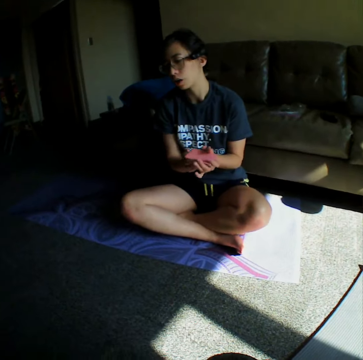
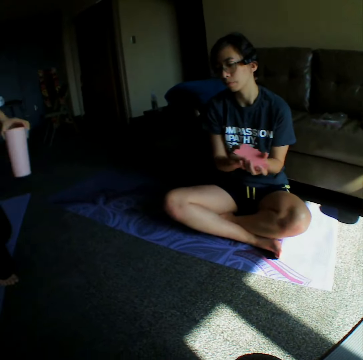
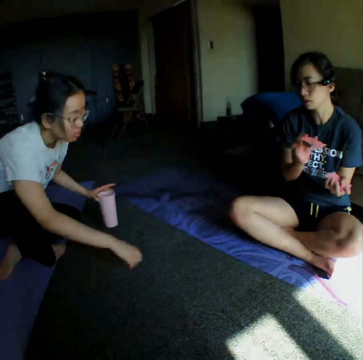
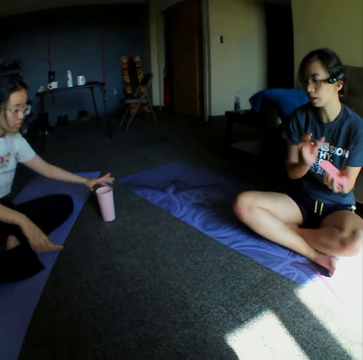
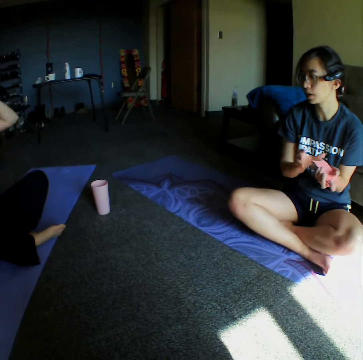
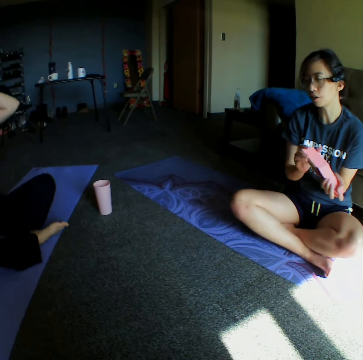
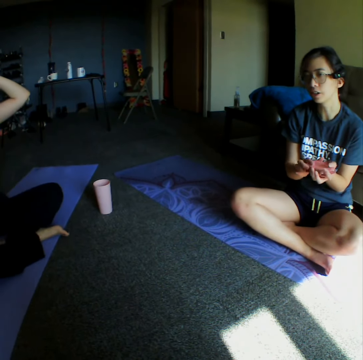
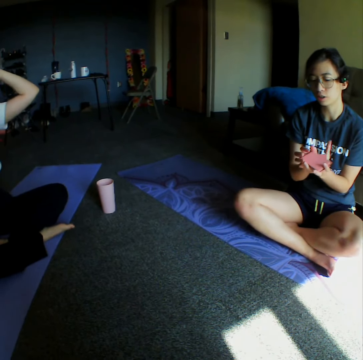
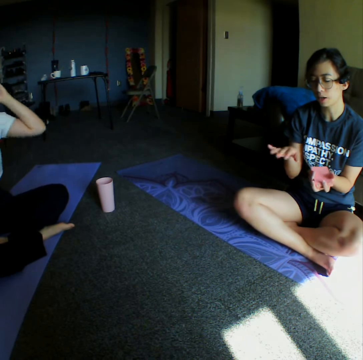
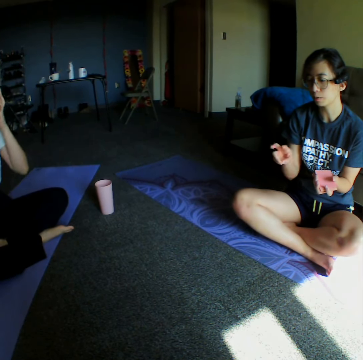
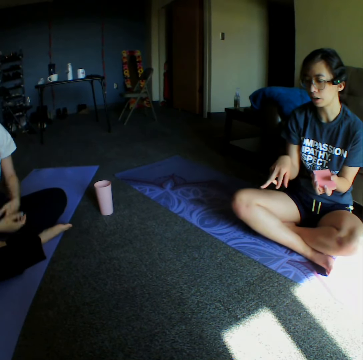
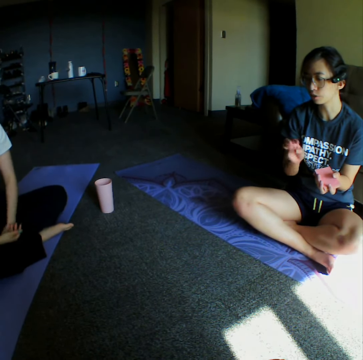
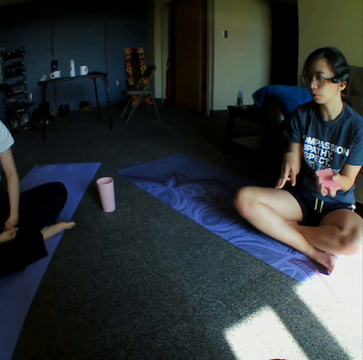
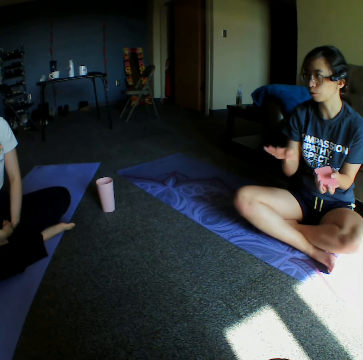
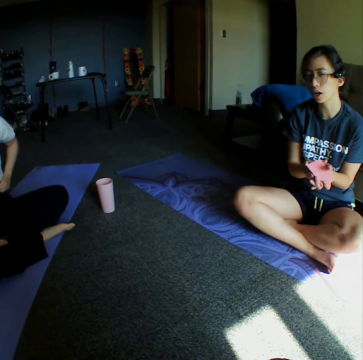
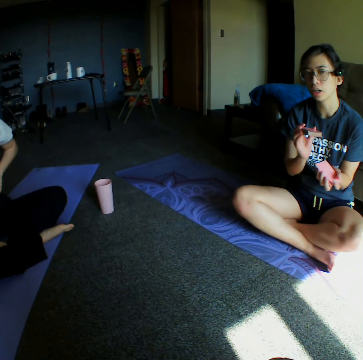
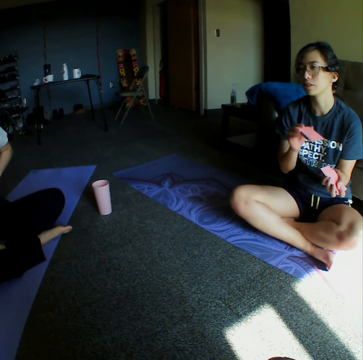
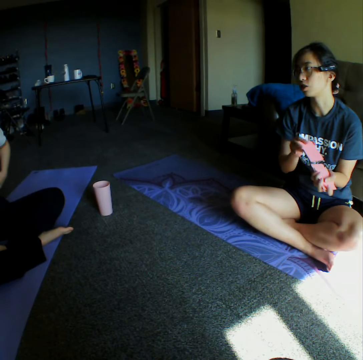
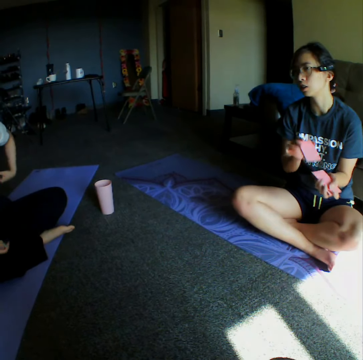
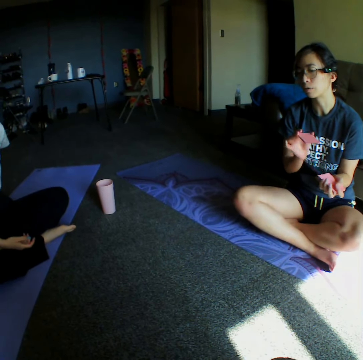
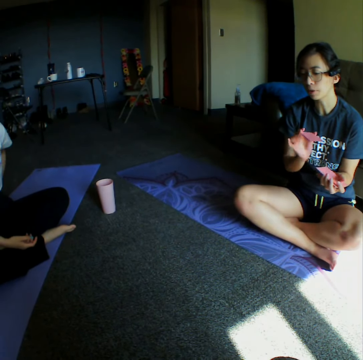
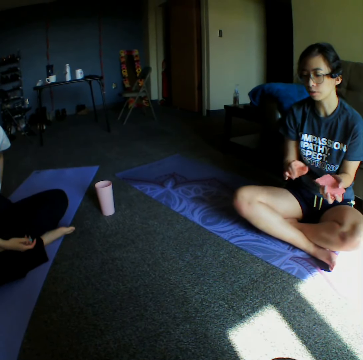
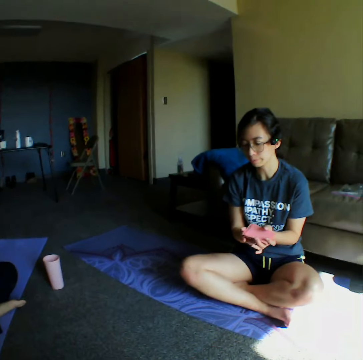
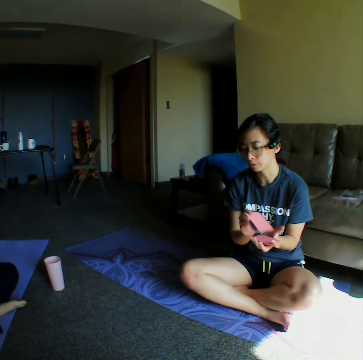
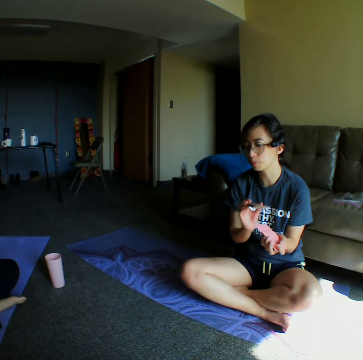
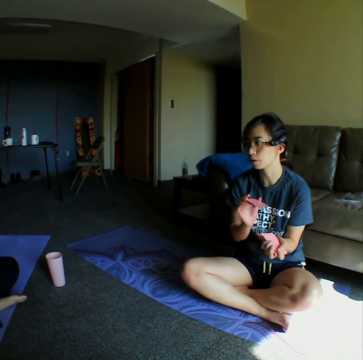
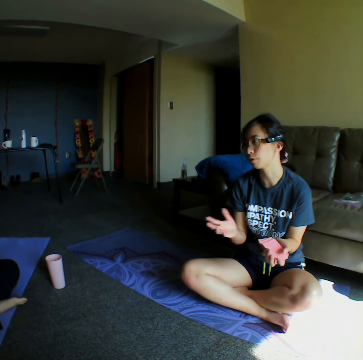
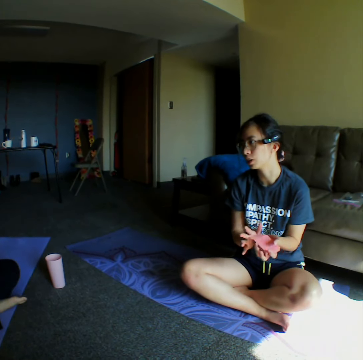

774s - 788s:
A woman rearranges the cards on her hands. Another woman sits on a yoga mat and places a tumbler on the floor. The first woman shuffles cards. The first woman demonstrates something to the other woman. The first woman rearranges the cards on her hands.

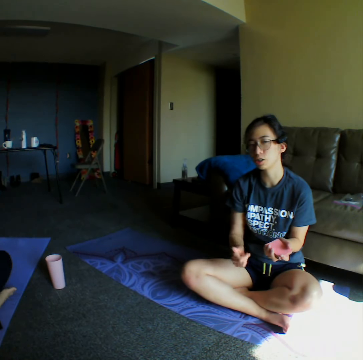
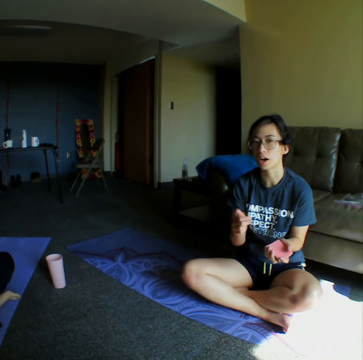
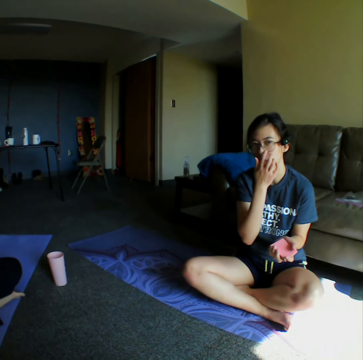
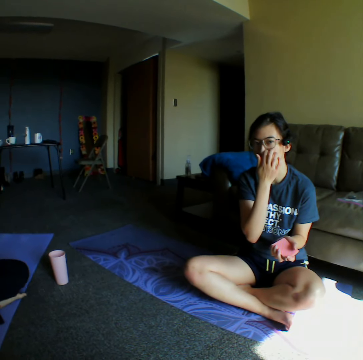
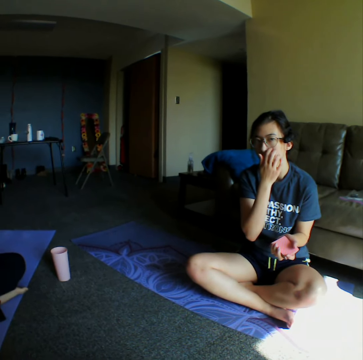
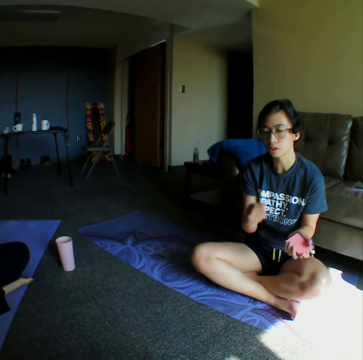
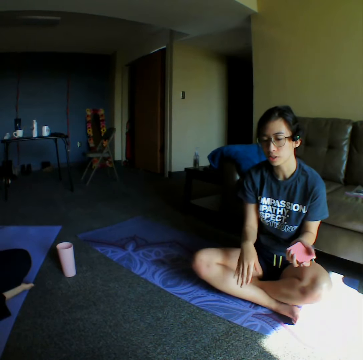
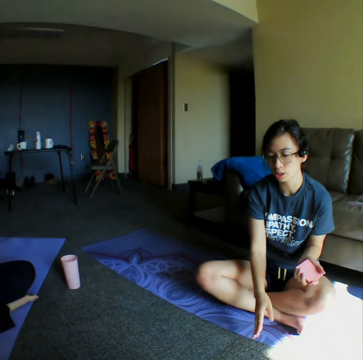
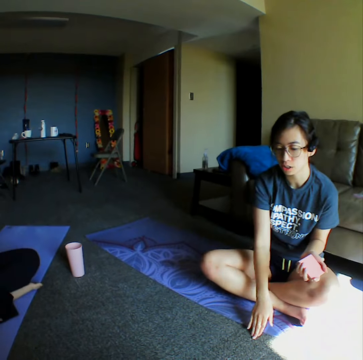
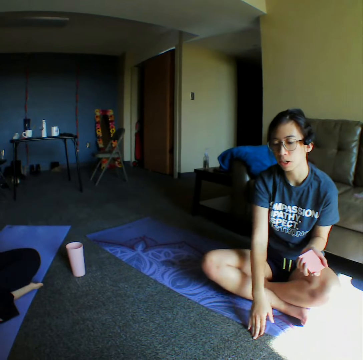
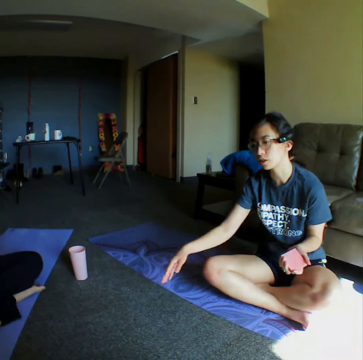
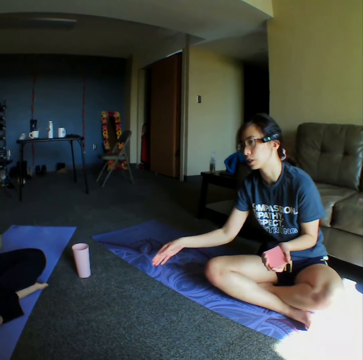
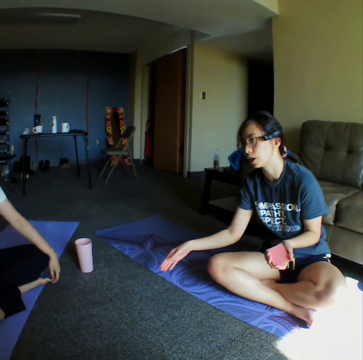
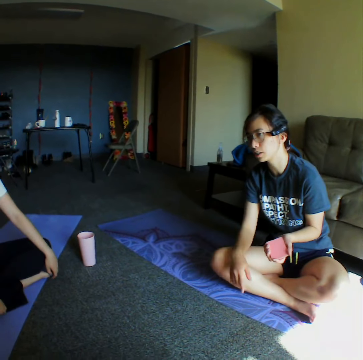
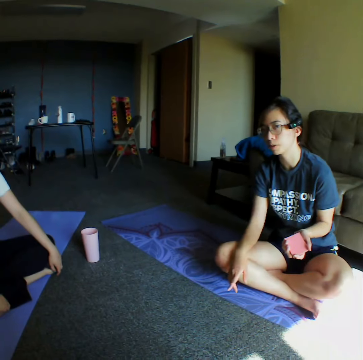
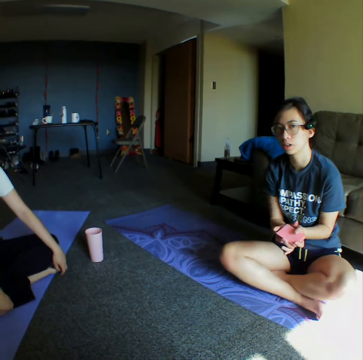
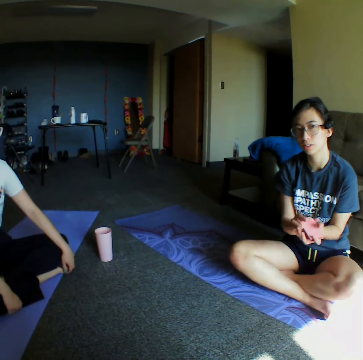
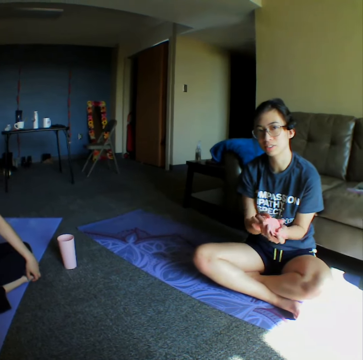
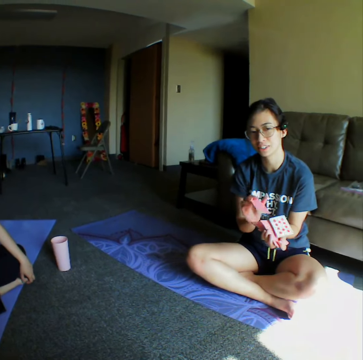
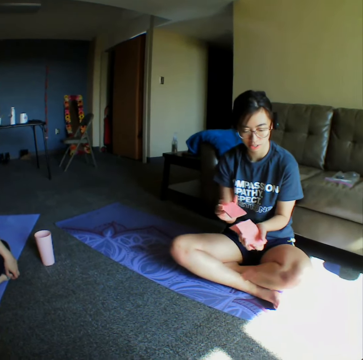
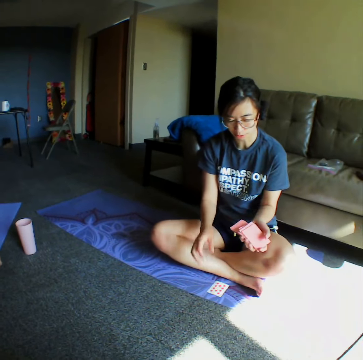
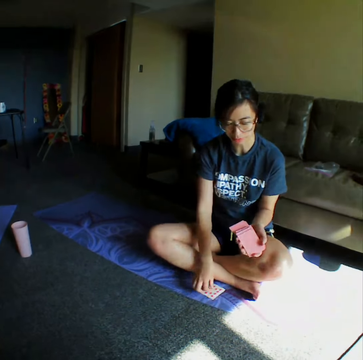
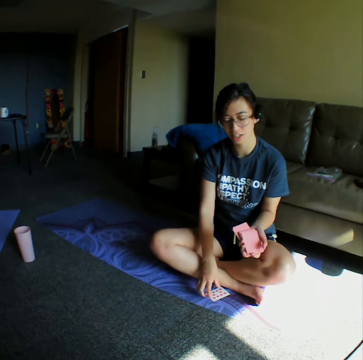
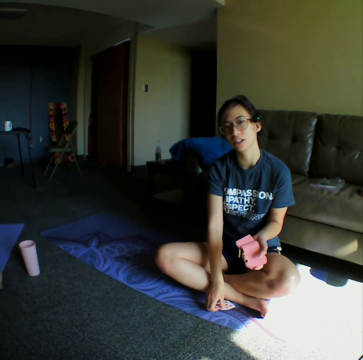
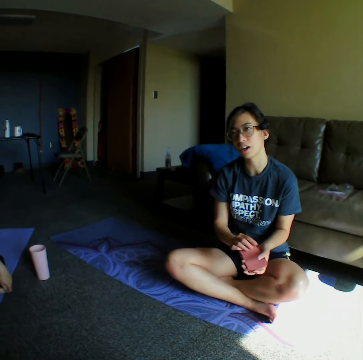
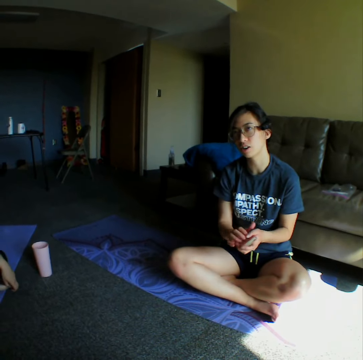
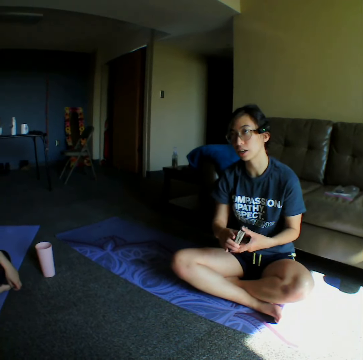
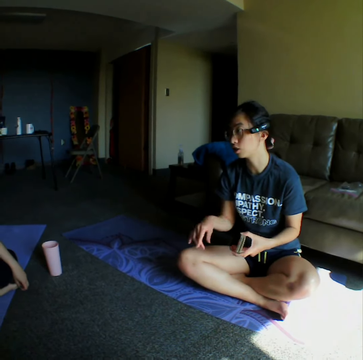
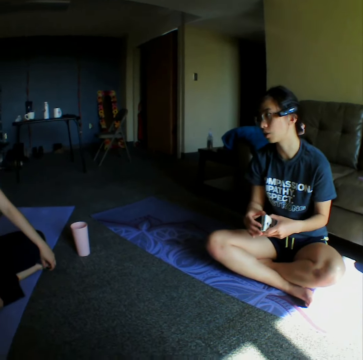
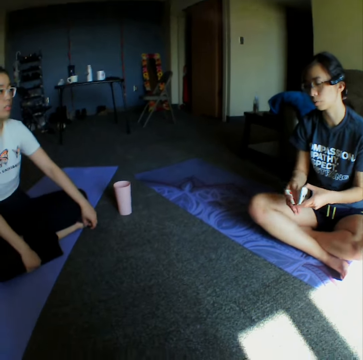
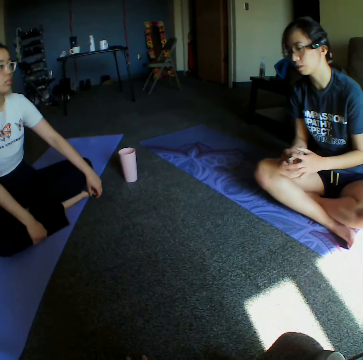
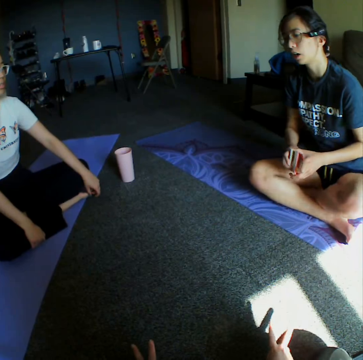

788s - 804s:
A woman demonstrates something to another woman. The first woman rearranges the cards on her hands. The first woman drops a card and picks a card from the floor. The first woman shuffles cards. The first woman demonstrates something to the other woman.

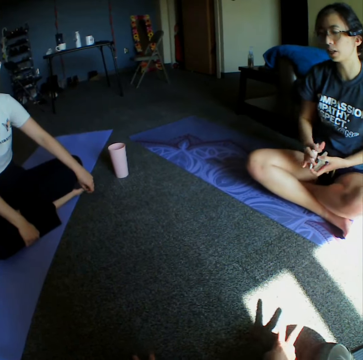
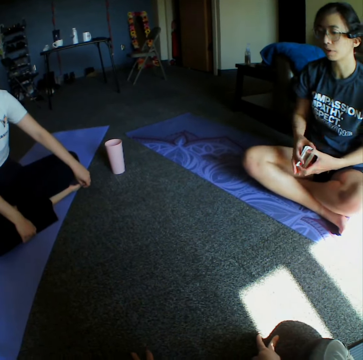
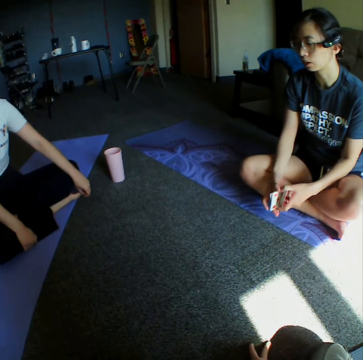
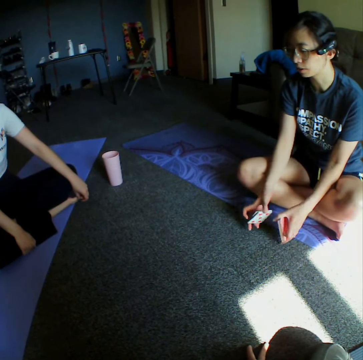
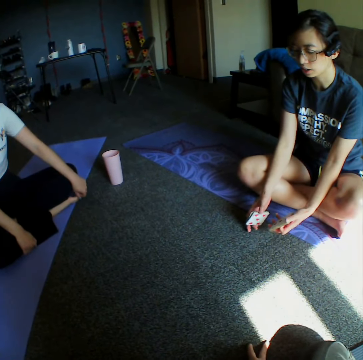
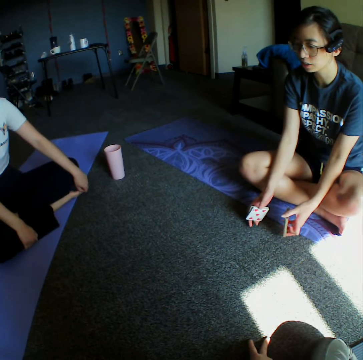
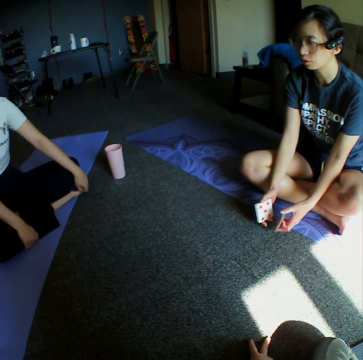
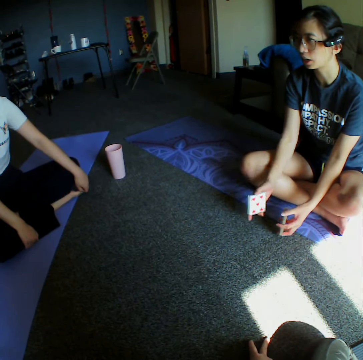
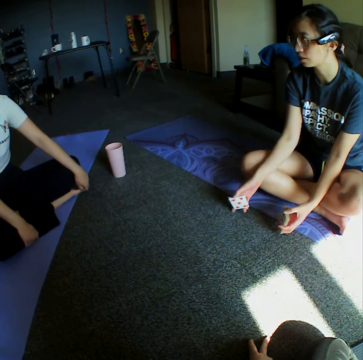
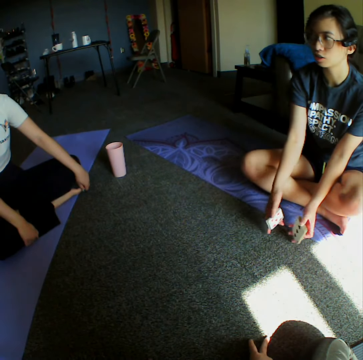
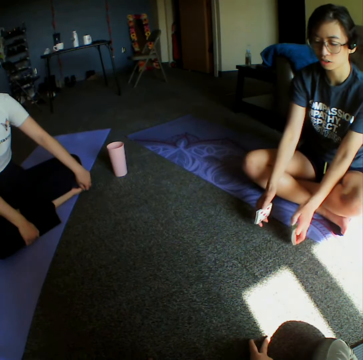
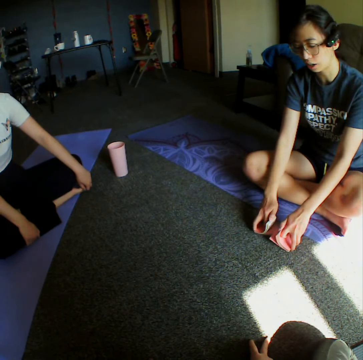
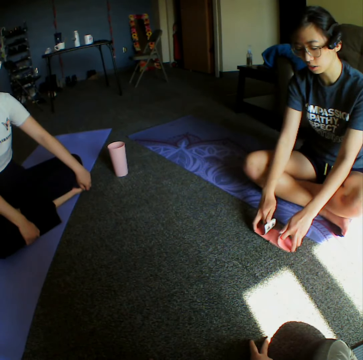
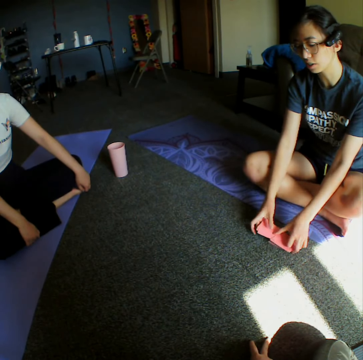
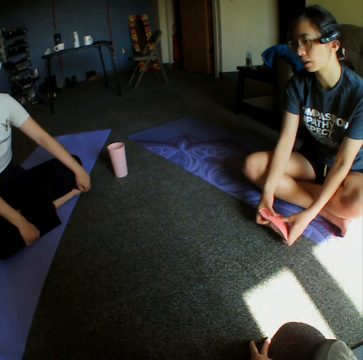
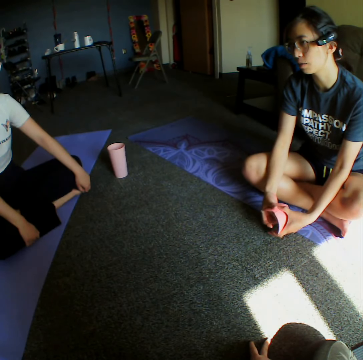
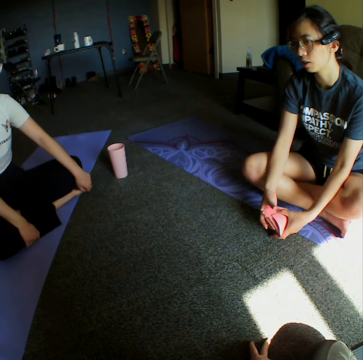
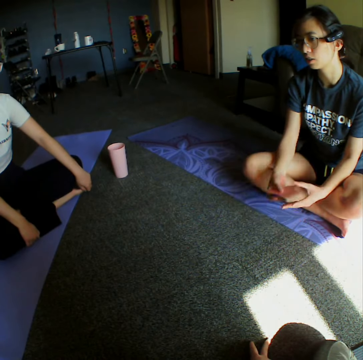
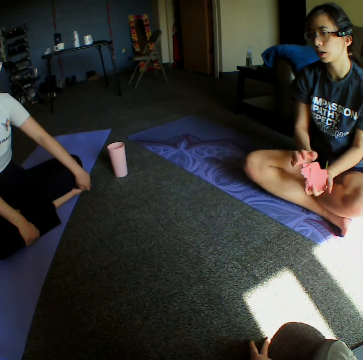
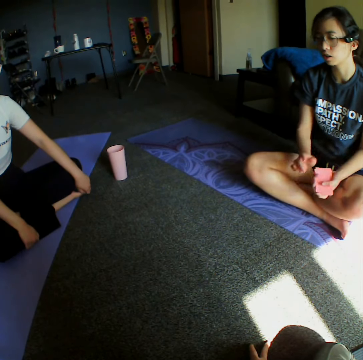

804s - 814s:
A woman shuffles cards.
